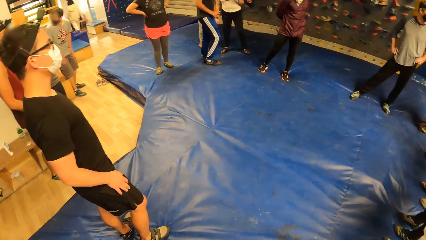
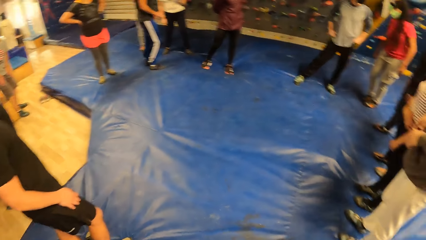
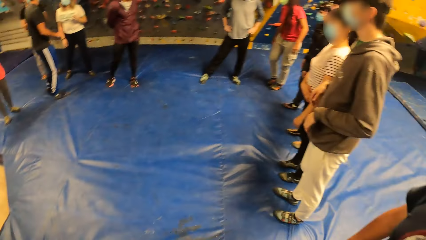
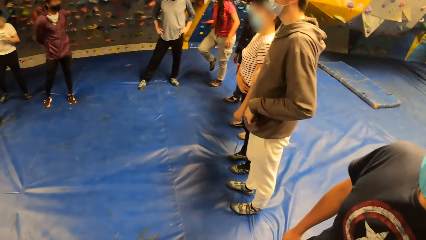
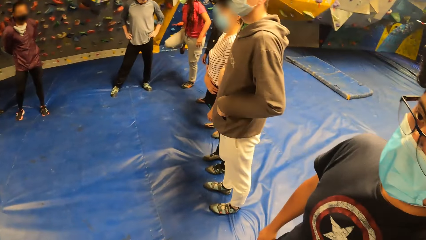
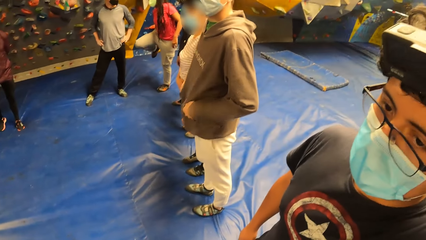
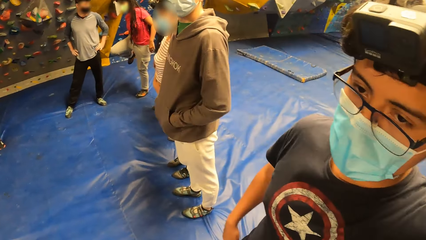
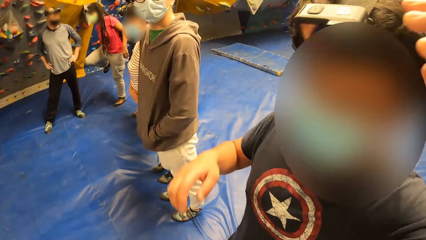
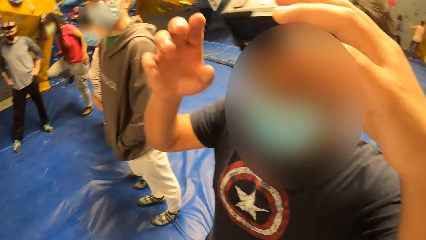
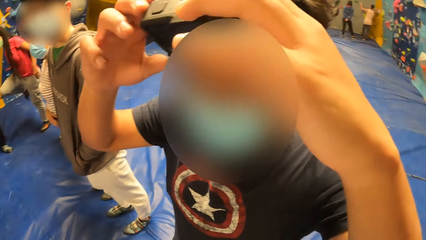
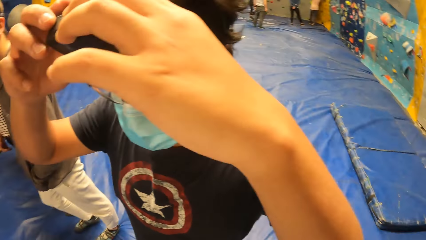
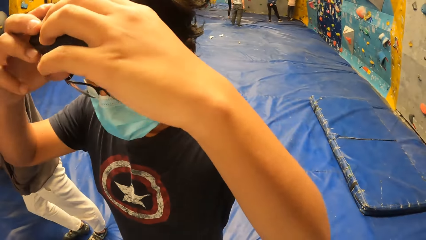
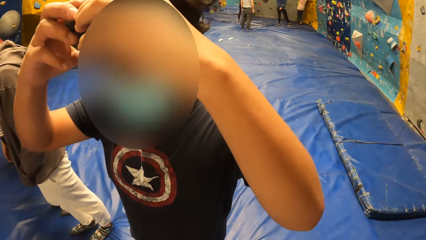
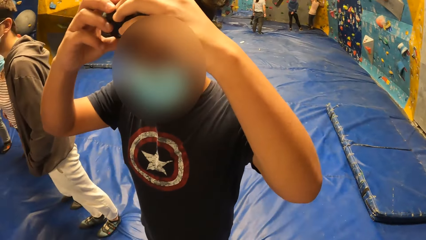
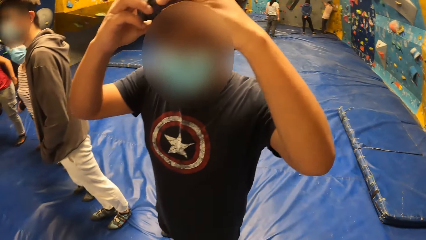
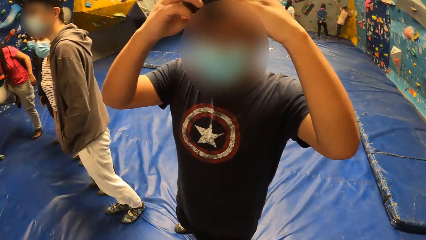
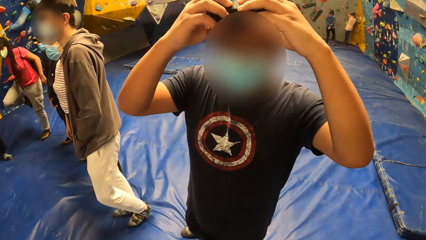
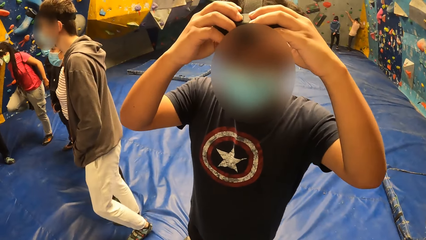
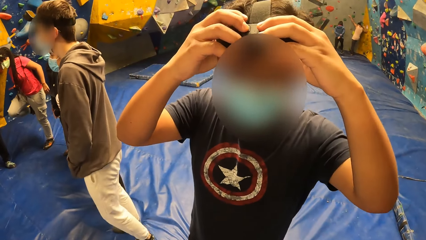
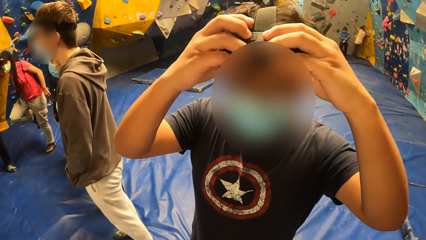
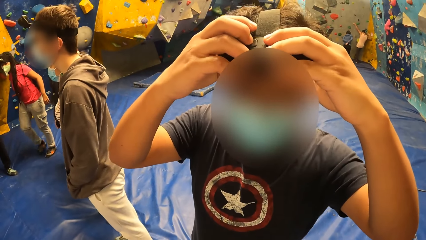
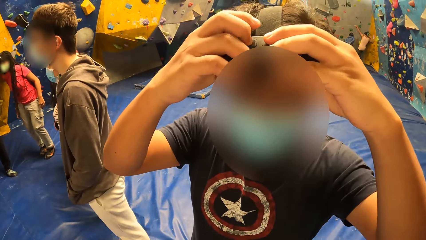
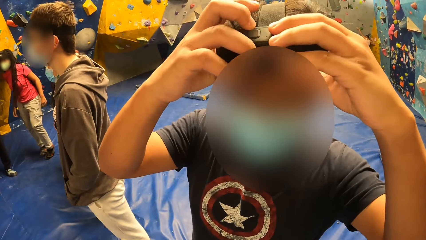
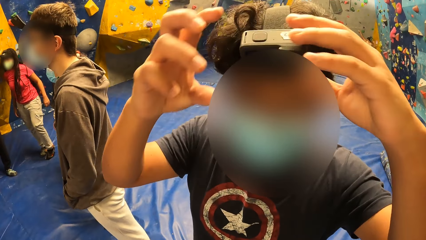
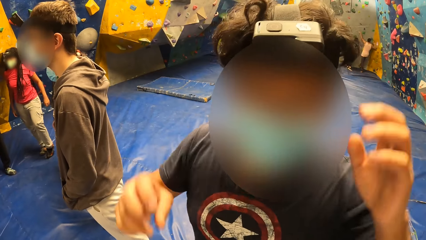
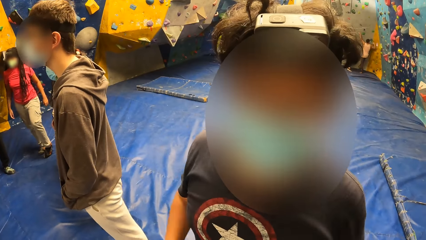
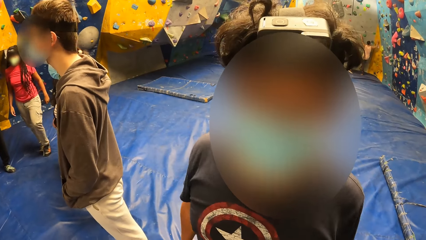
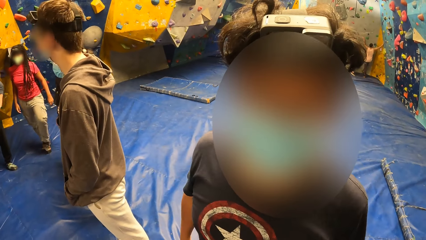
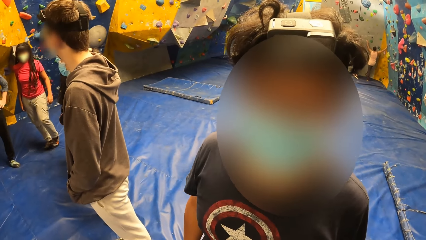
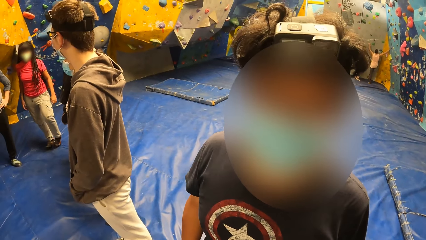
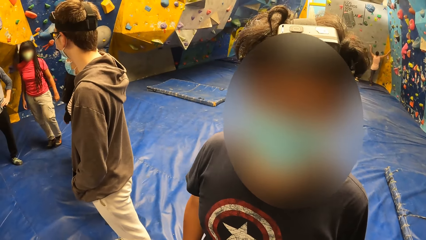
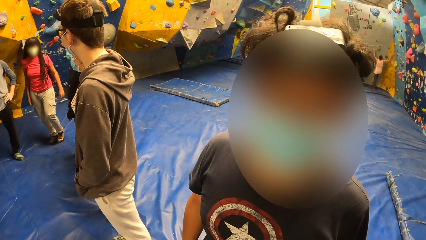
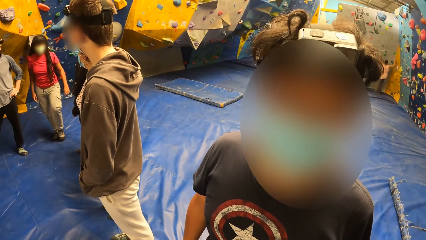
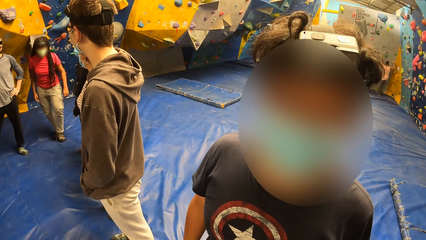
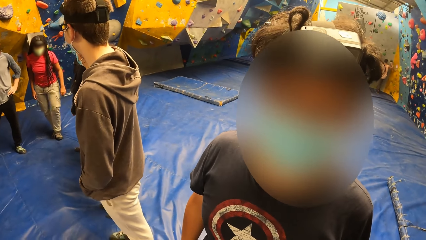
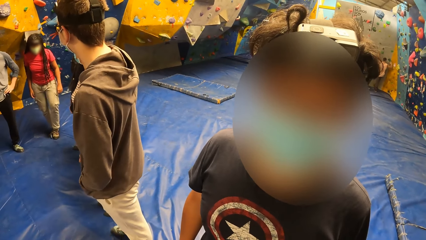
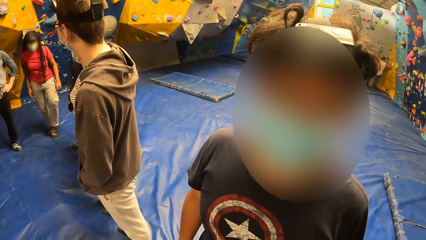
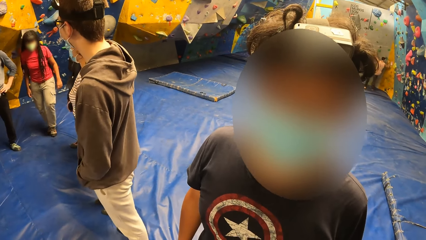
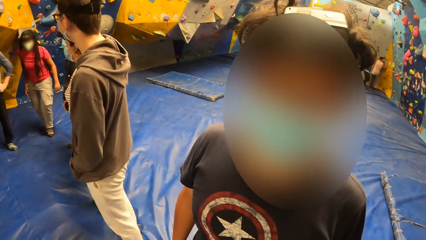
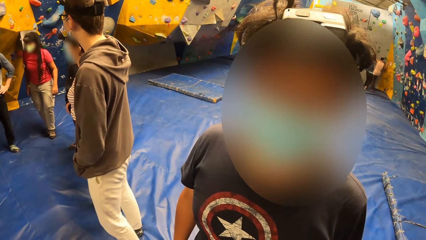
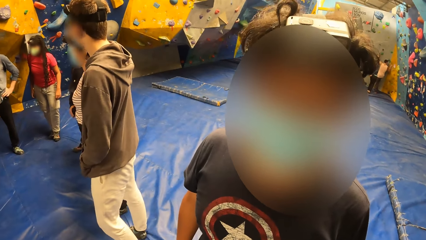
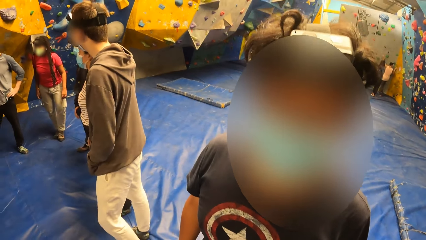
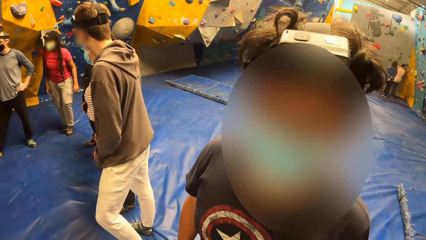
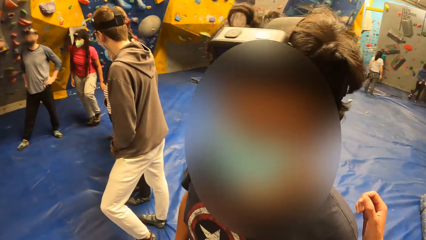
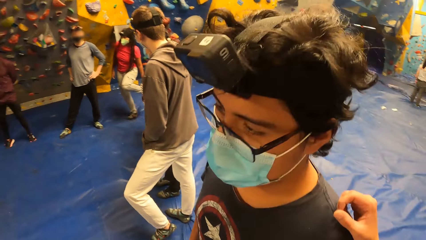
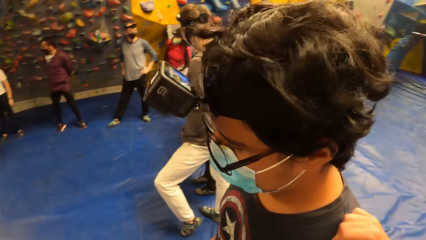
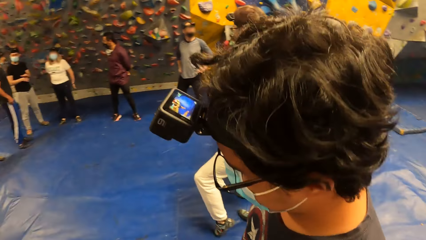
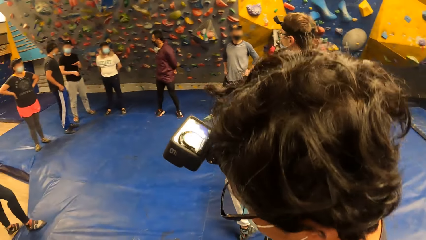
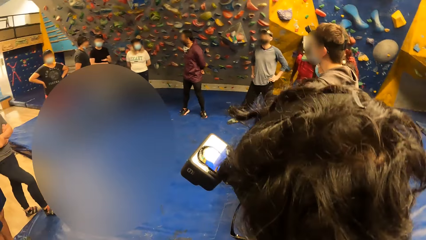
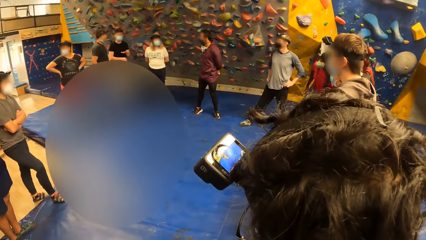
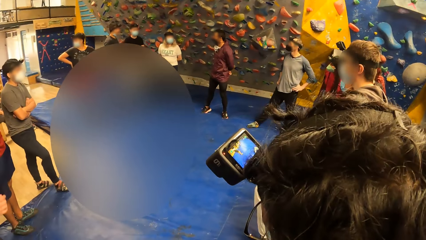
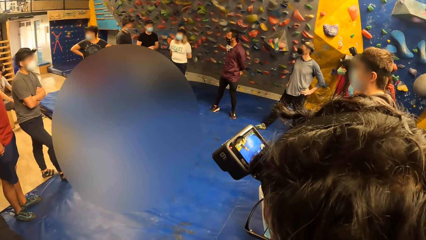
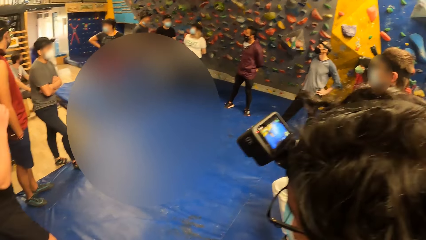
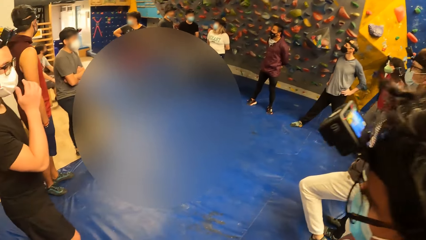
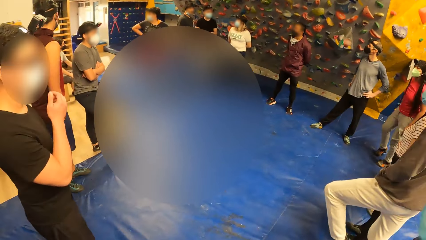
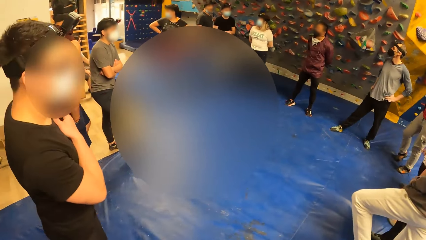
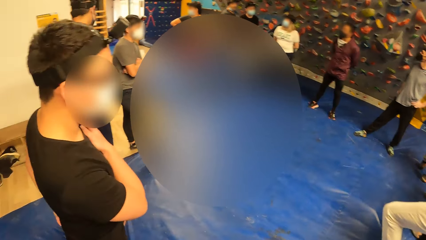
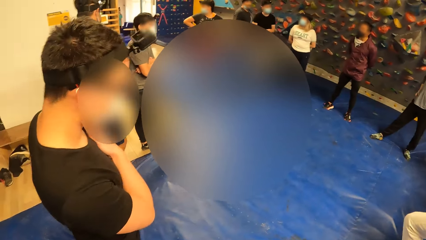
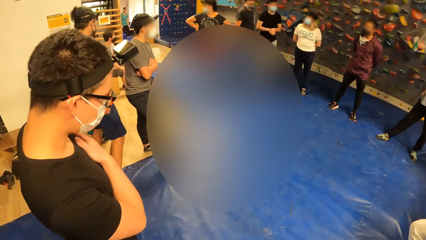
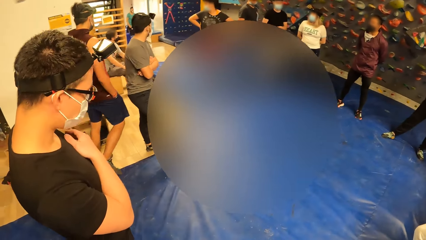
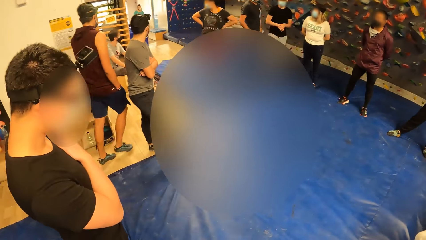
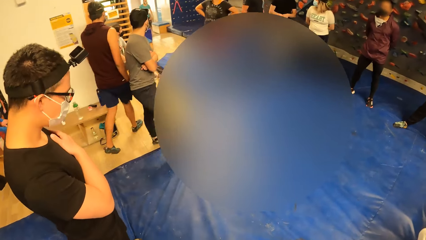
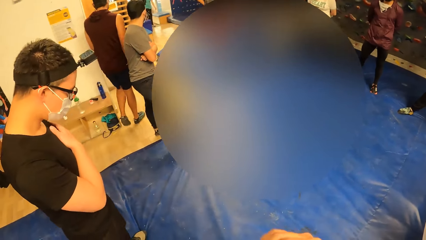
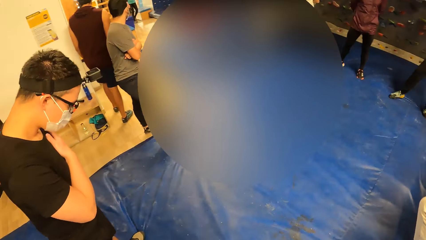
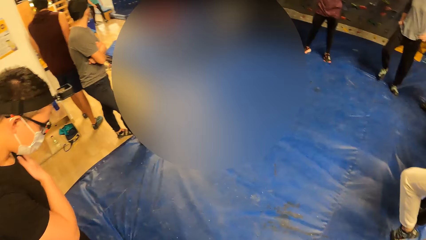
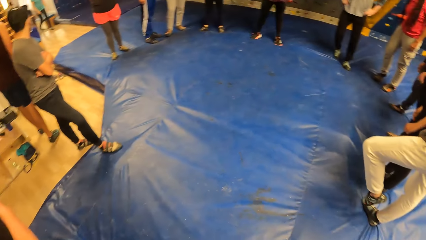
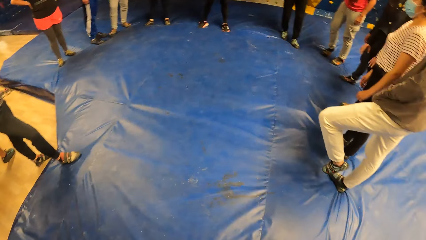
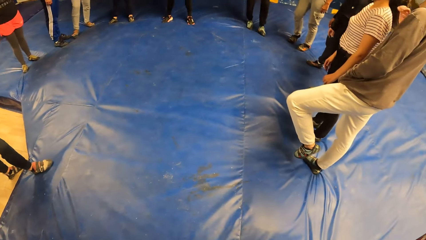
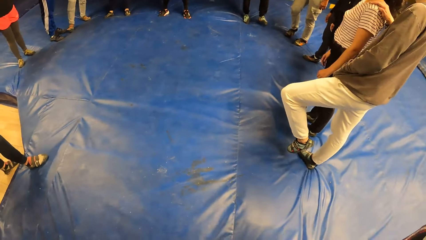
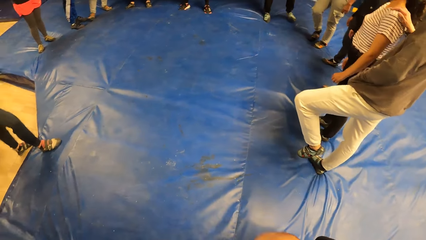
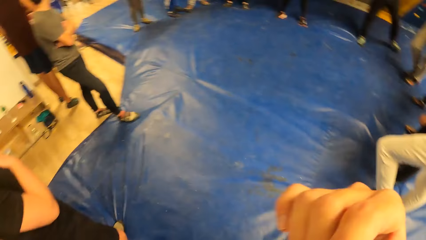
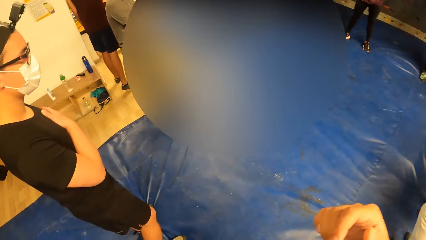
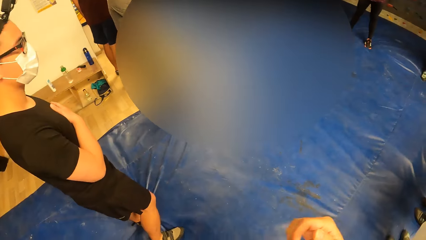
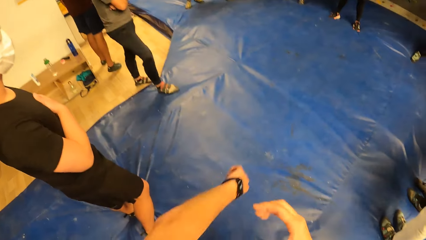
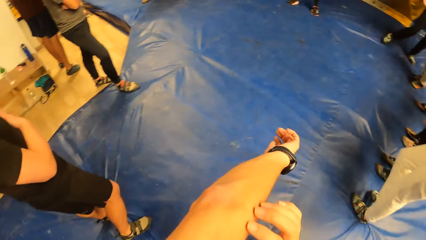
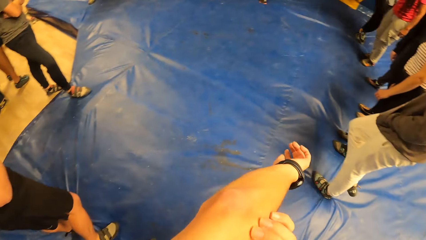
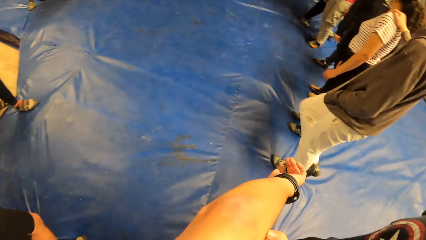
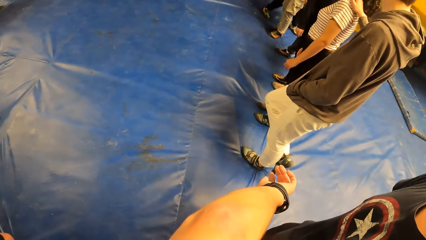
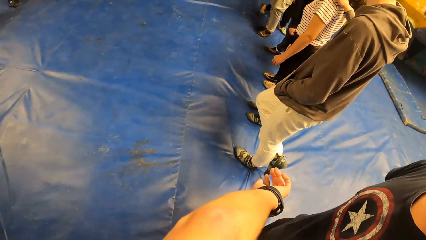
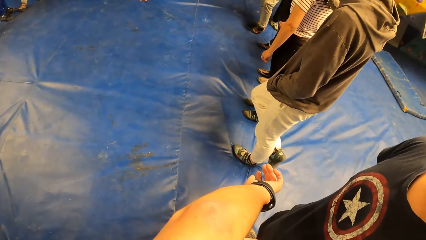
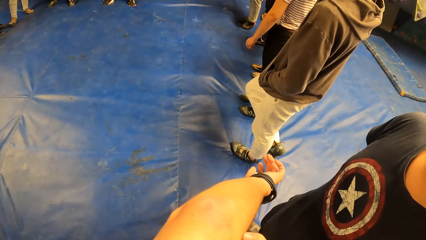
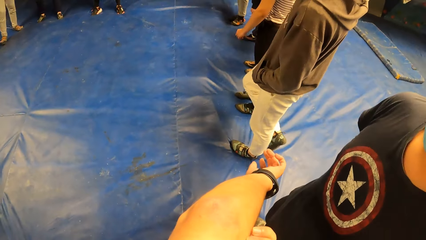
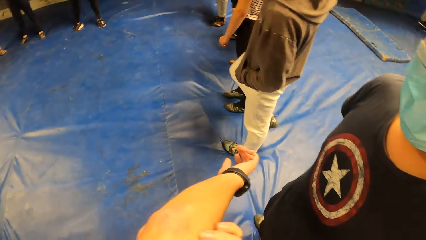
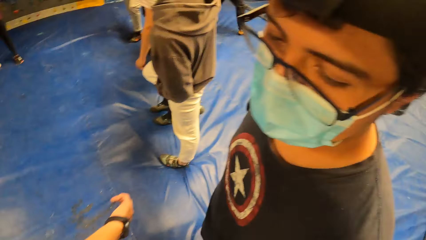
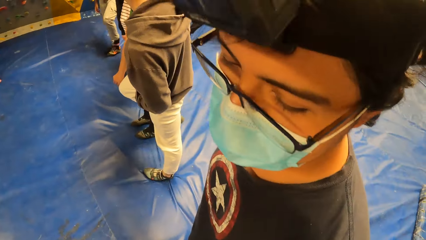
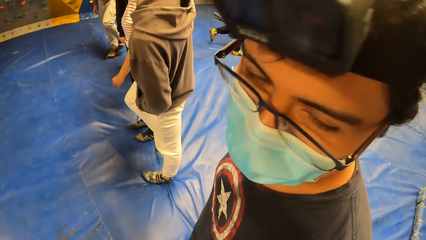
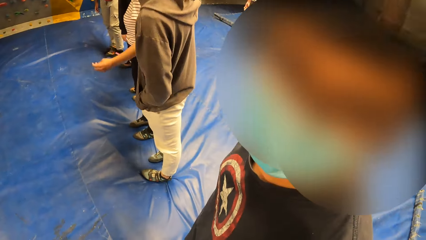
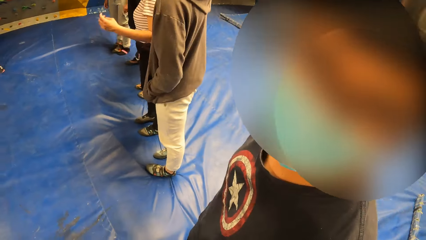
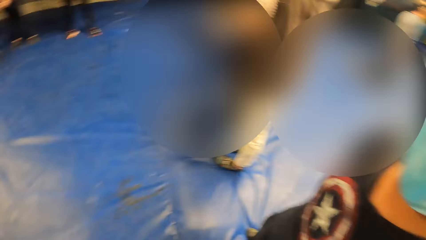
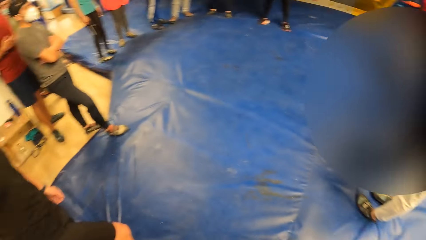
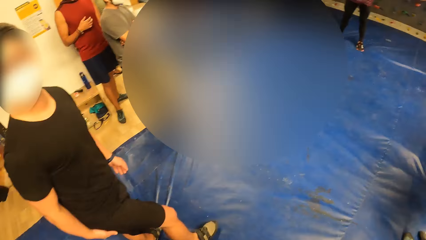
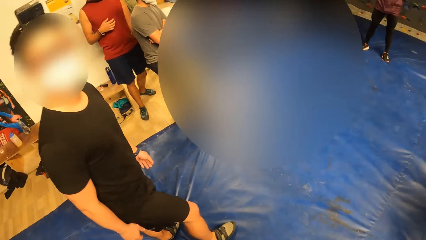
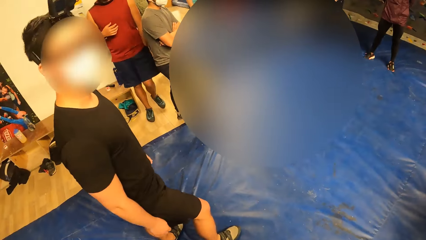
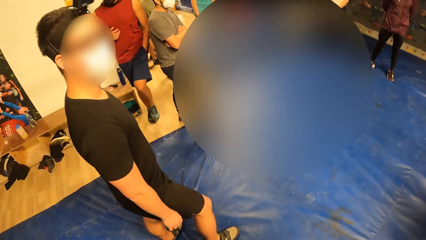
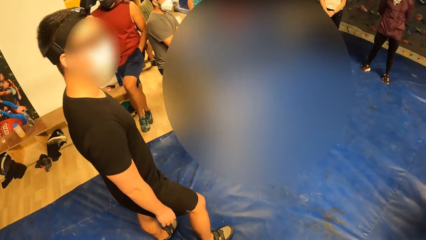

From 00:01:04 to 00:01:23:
The man adjusts his camera. The camera wearer interacts with the man.
